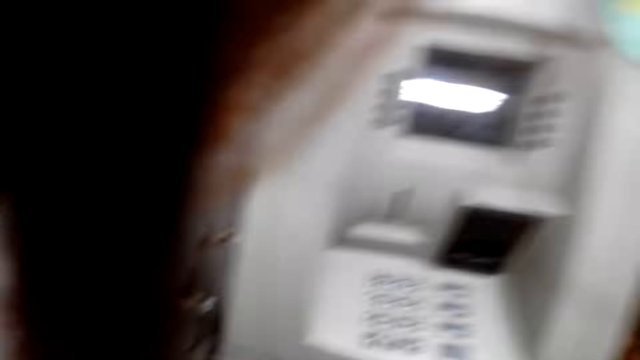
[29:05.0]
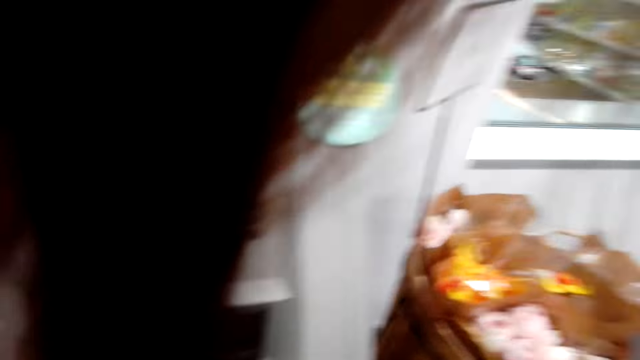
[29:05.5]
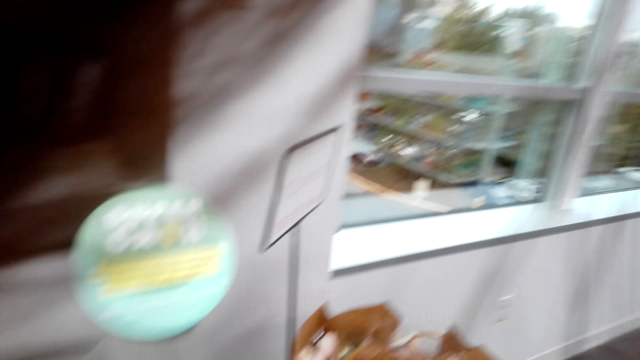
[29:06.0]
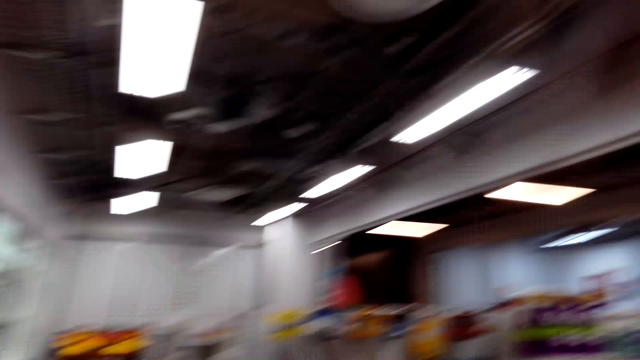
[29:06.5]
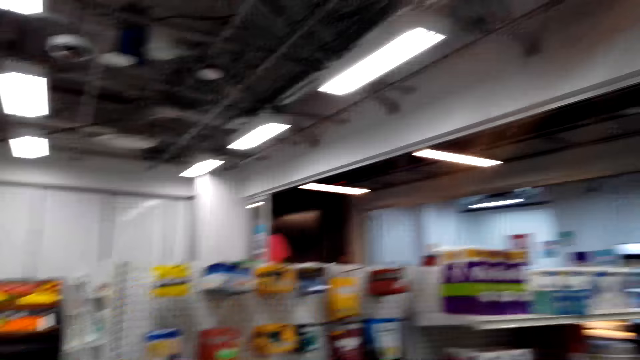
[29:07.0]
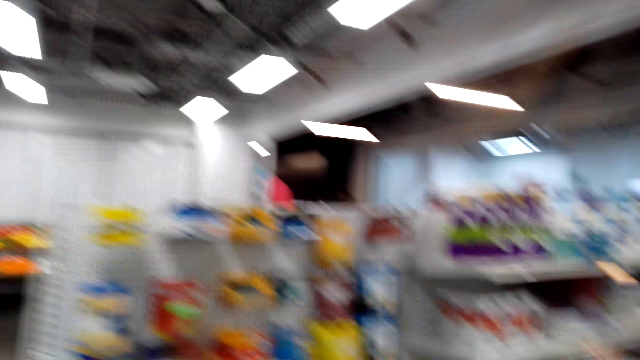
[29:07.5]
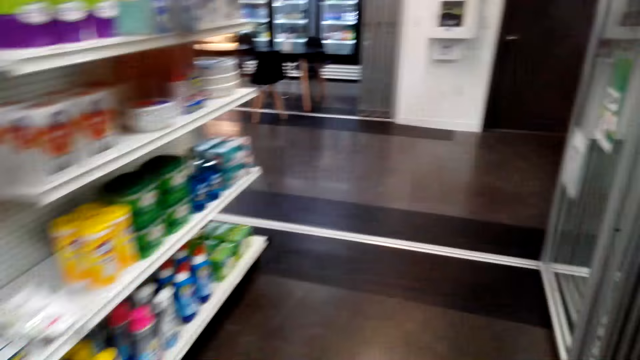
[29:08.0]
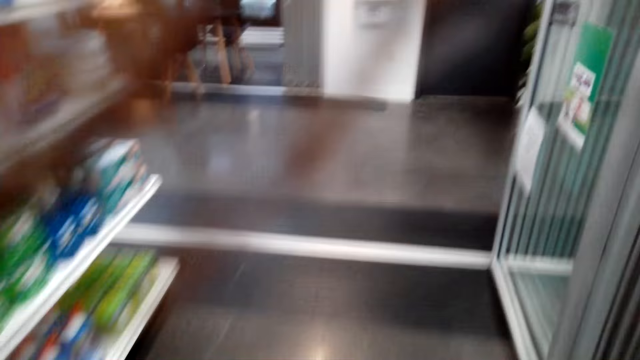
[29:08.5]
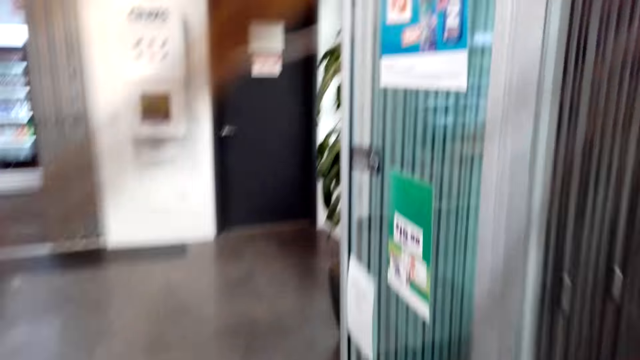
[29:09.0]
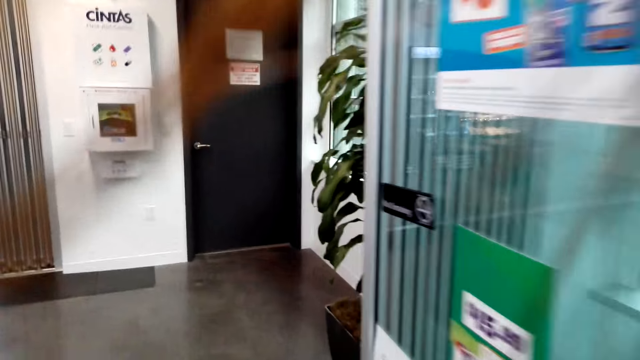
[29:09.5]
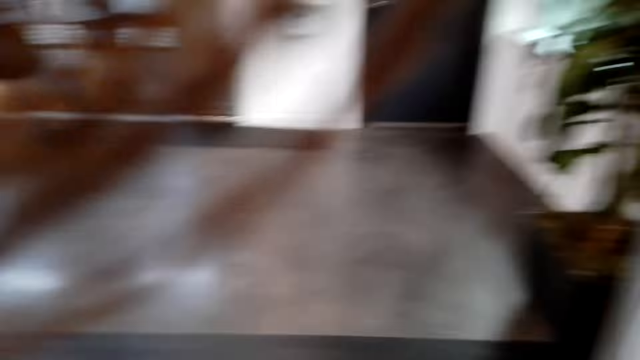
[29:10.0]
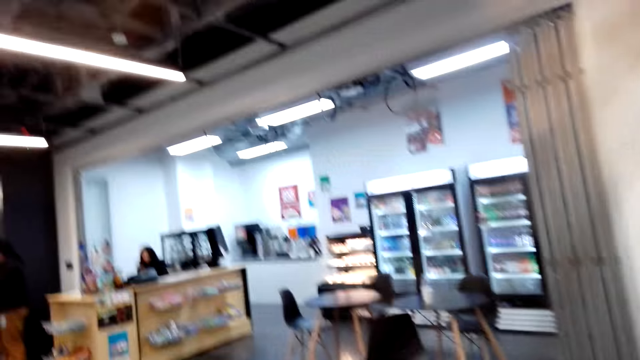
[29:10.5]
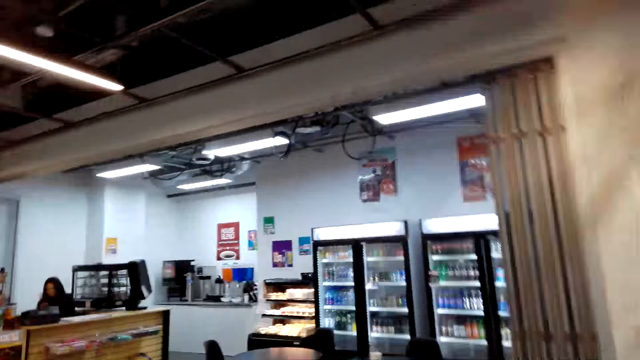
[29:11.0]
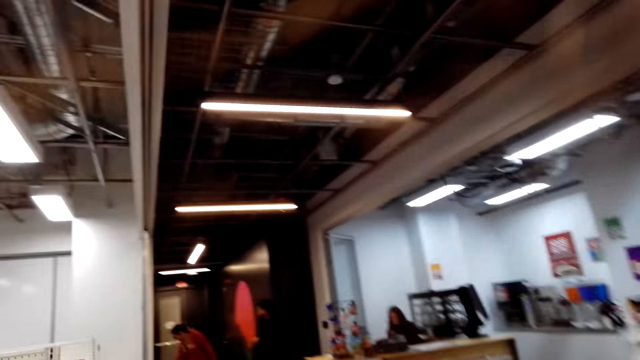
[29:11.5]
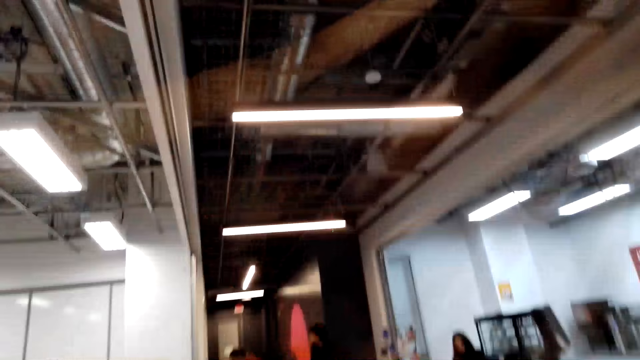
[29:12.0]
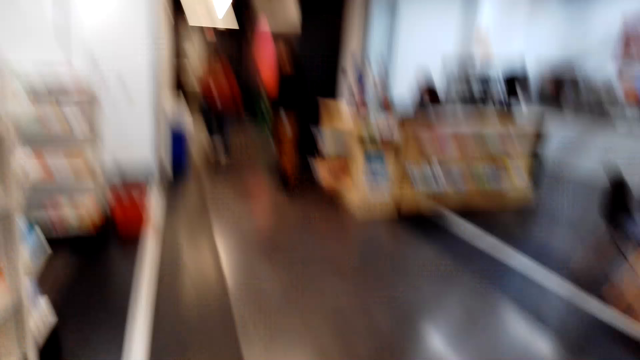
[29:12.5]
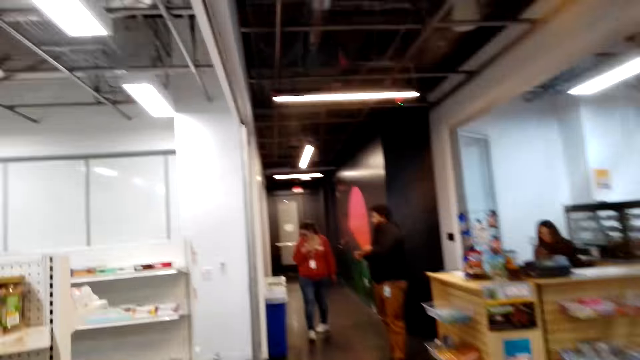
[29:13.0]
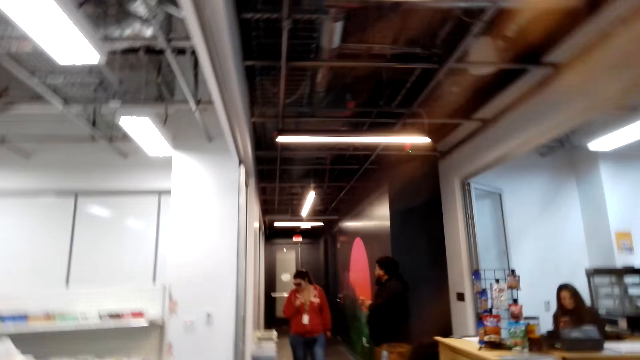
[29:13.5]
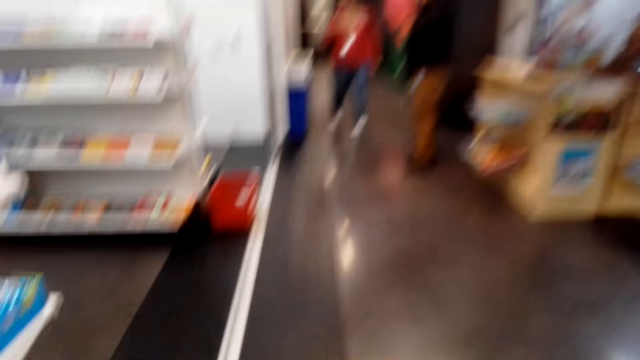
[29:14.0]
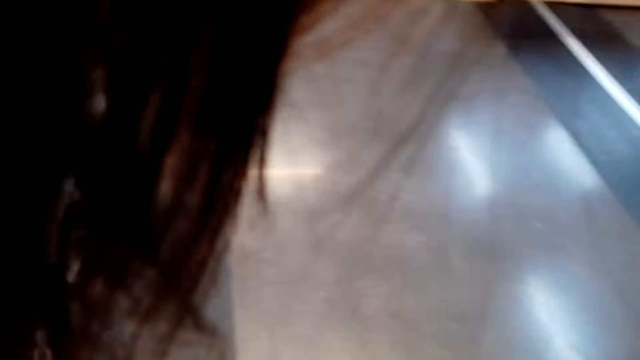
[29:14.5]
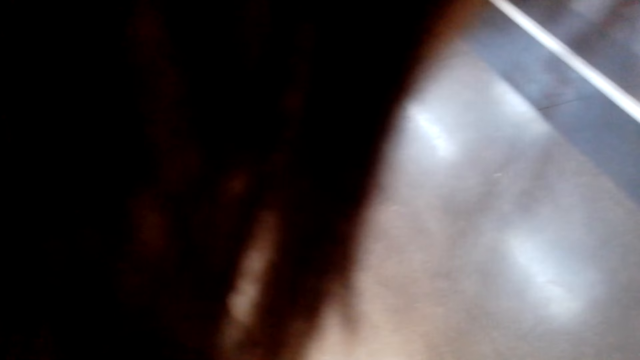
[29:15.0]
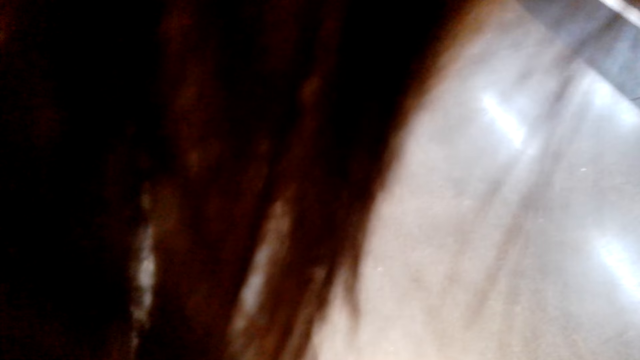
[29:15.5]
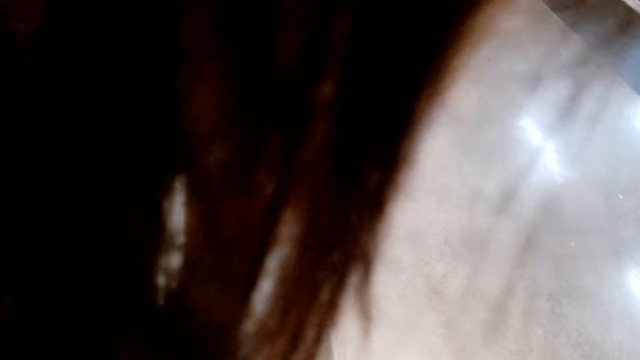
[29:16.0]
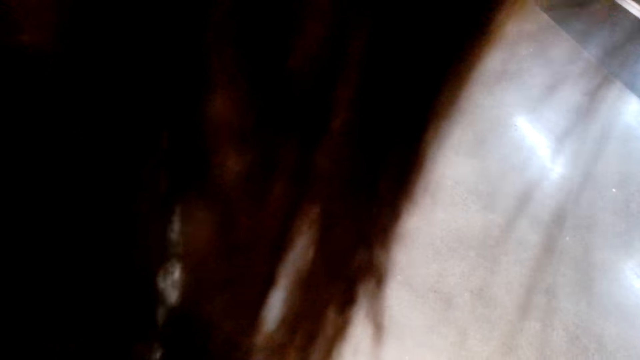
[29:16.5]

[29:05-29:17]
The camera wearer walks around the room.

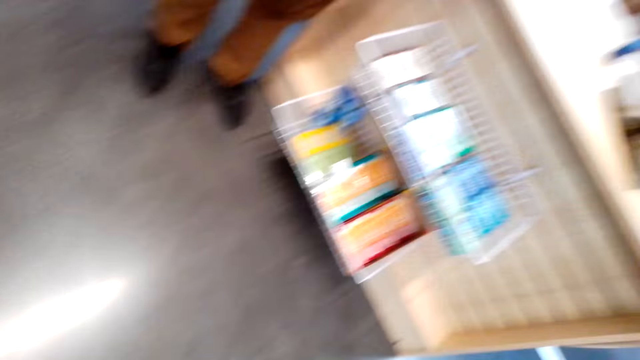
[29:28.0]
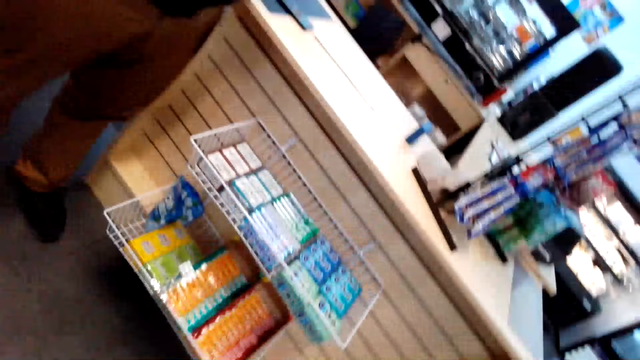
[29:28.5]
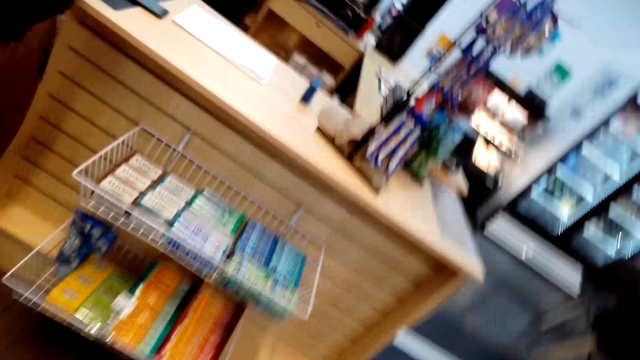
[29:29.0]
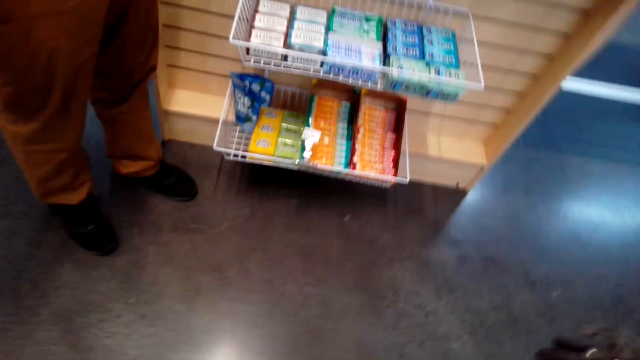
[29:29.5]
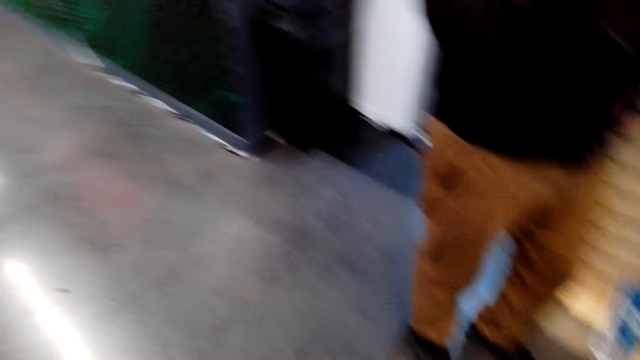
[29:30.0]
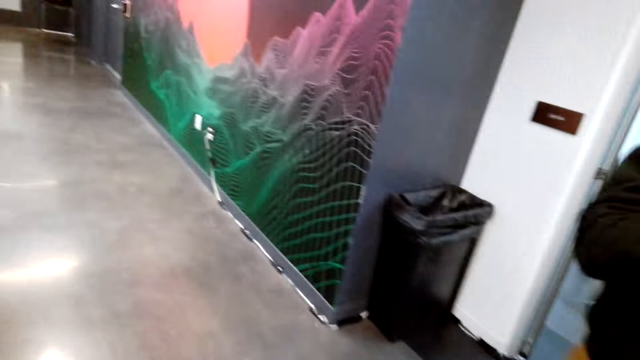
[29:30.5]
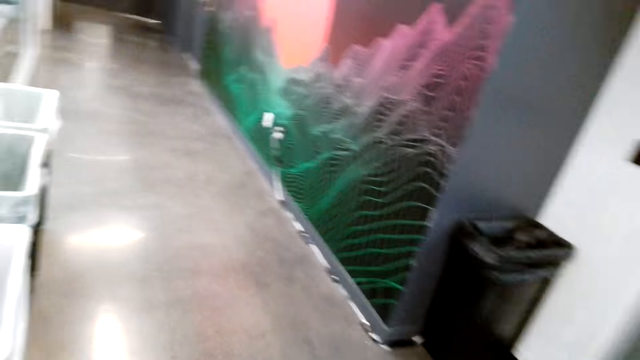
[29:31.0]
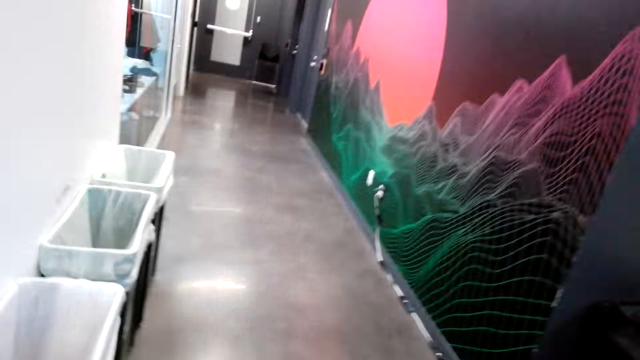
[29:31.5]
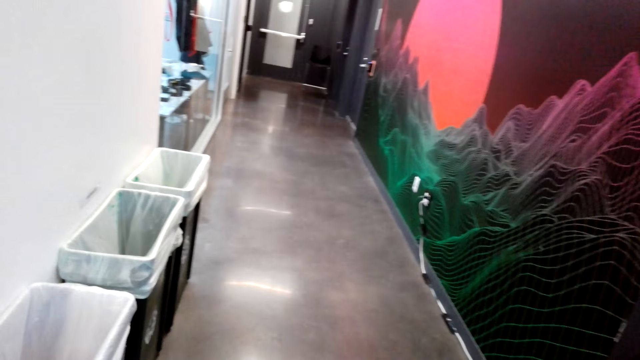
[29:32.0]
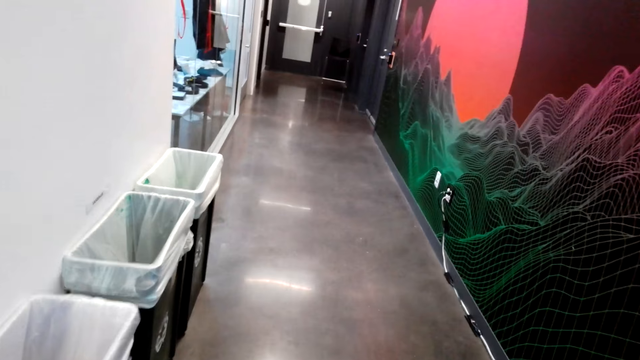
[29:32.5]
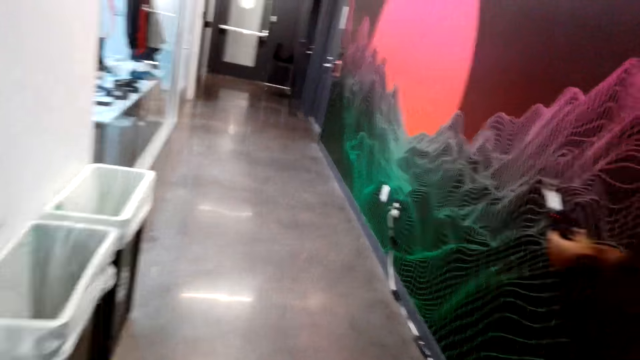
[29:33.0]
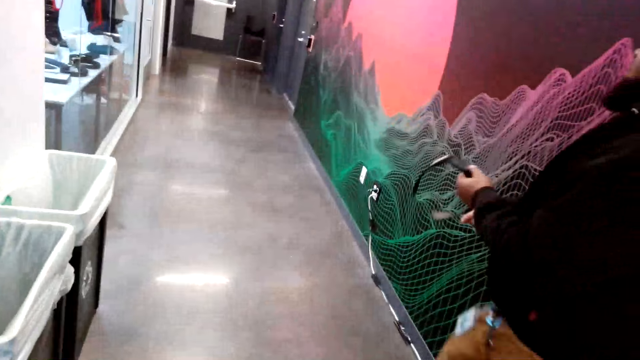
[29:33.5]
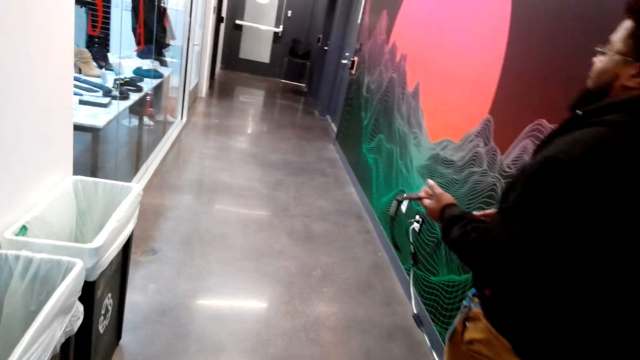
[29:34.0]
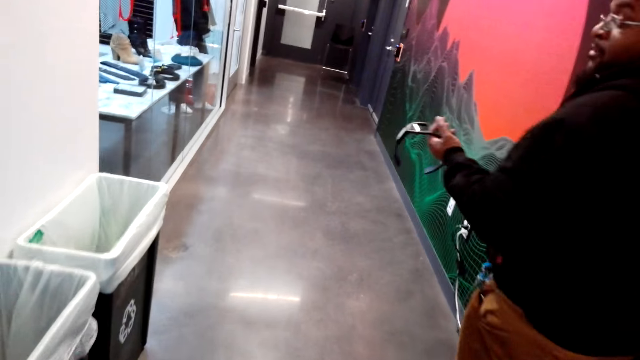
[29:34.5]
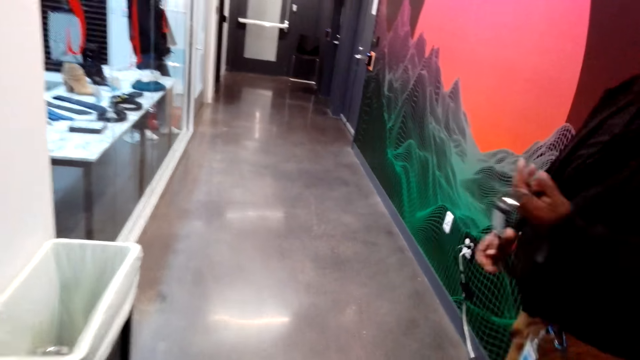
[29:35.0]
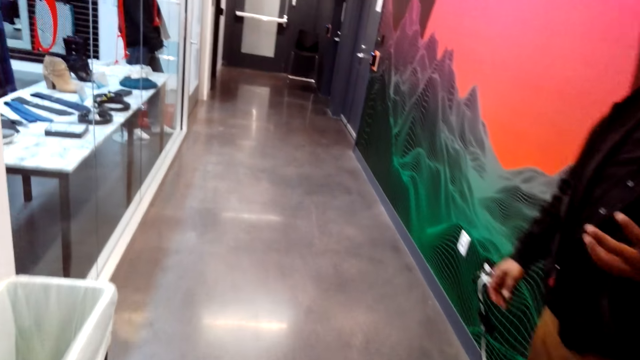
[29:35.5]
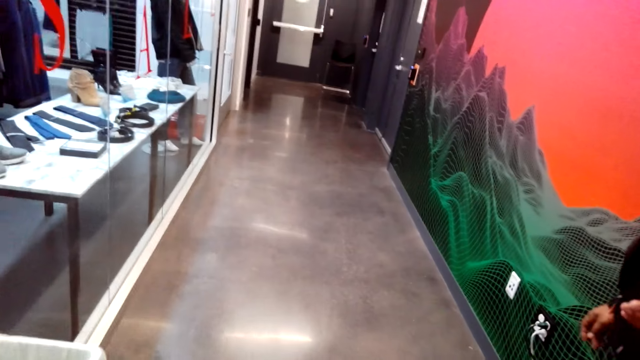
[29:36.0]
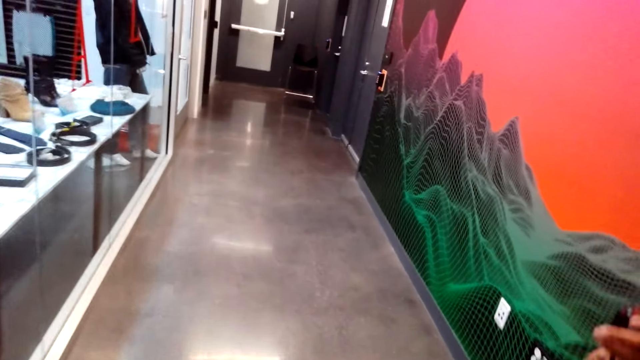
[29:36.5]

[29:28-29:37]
A man takes the camera off the head of the camera wearer. Another man walks around the room.
